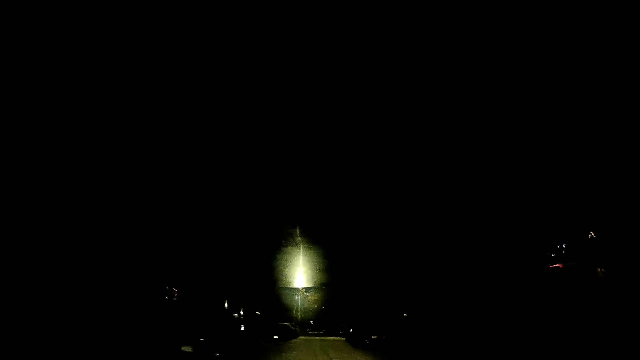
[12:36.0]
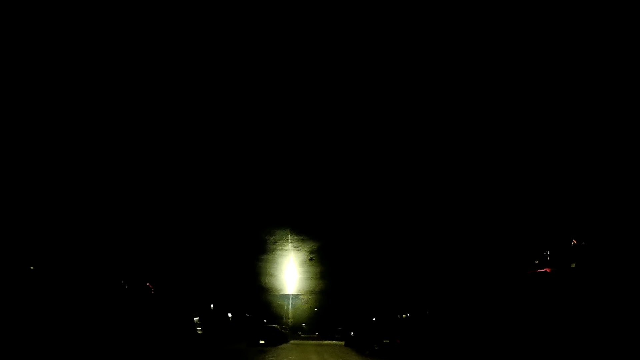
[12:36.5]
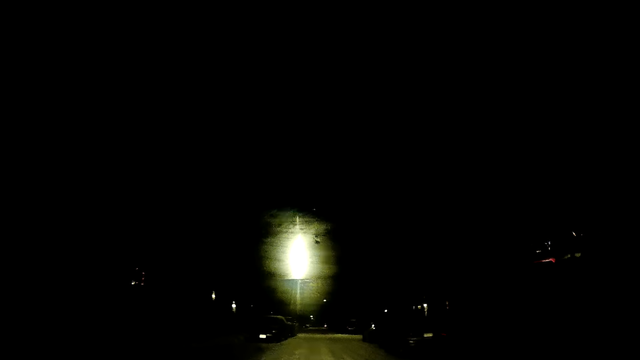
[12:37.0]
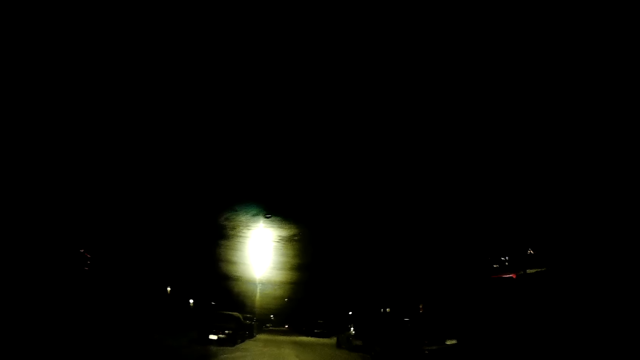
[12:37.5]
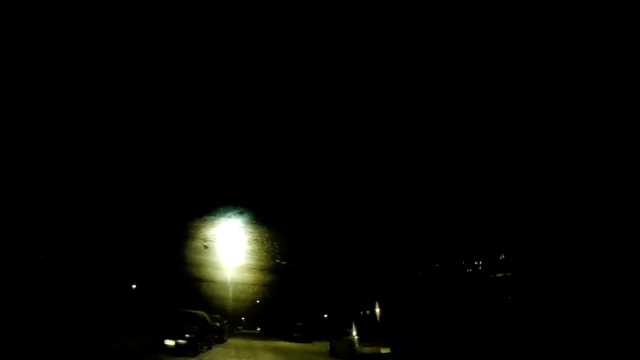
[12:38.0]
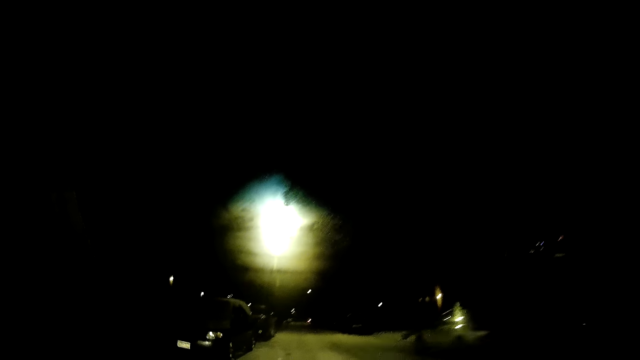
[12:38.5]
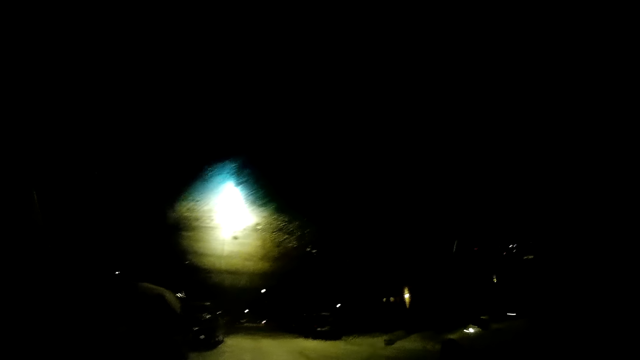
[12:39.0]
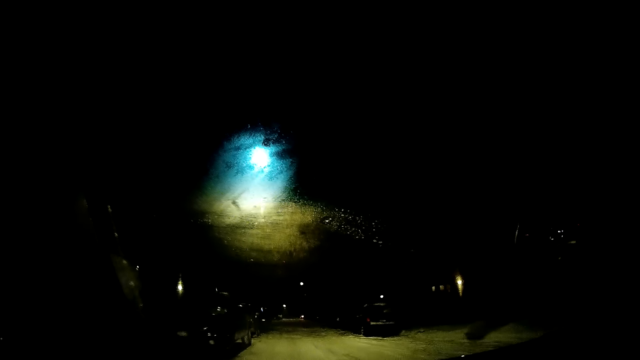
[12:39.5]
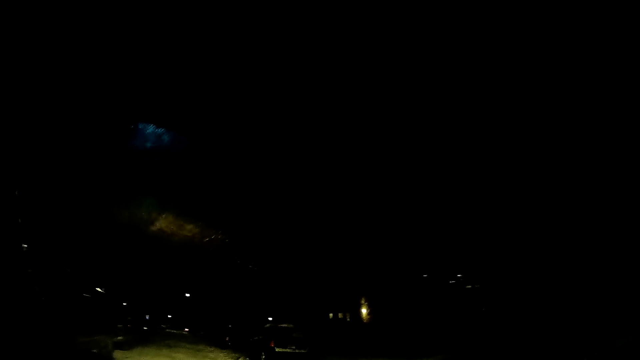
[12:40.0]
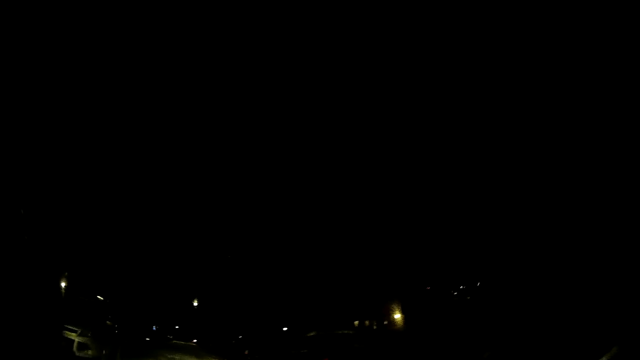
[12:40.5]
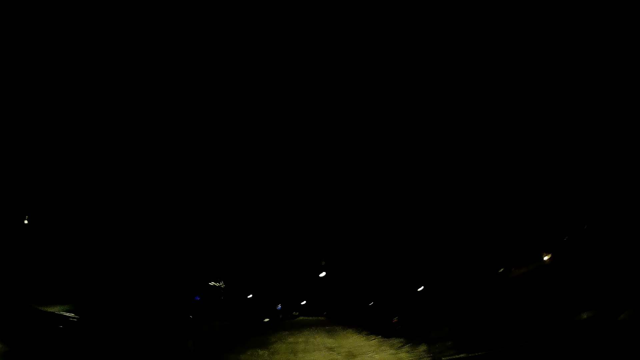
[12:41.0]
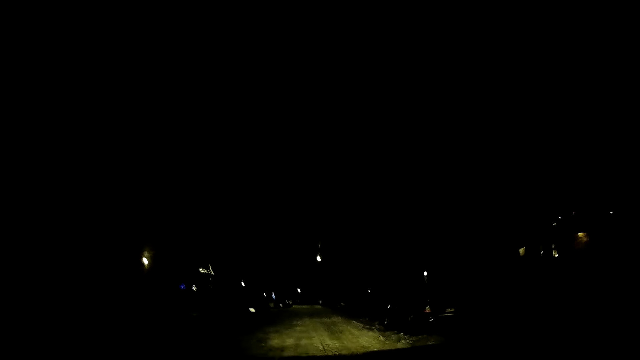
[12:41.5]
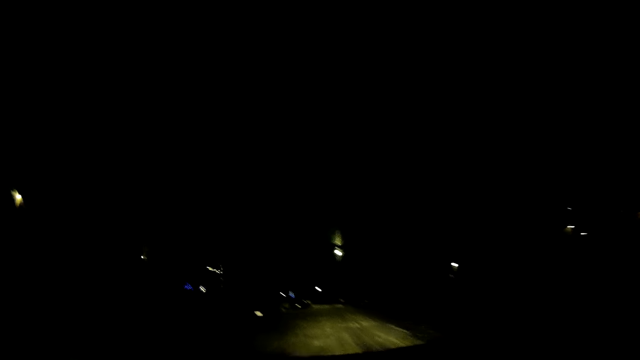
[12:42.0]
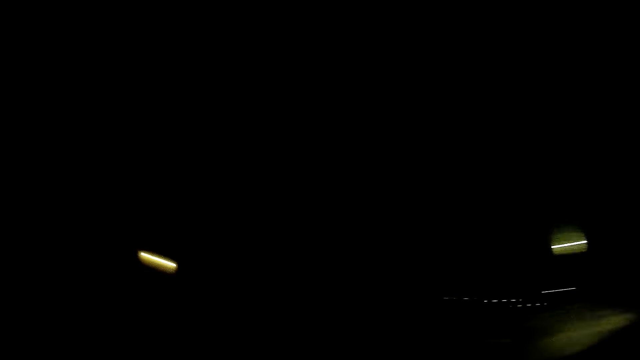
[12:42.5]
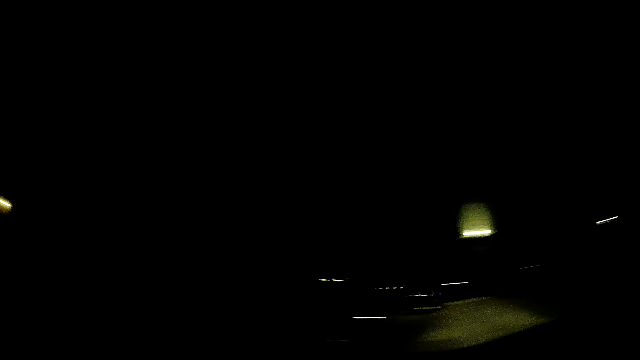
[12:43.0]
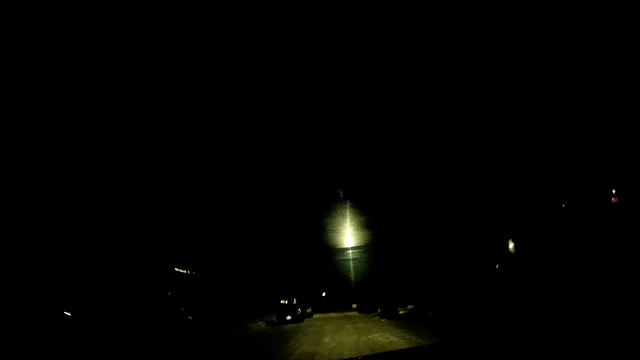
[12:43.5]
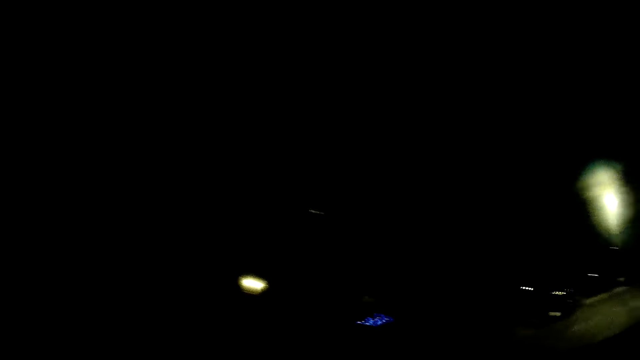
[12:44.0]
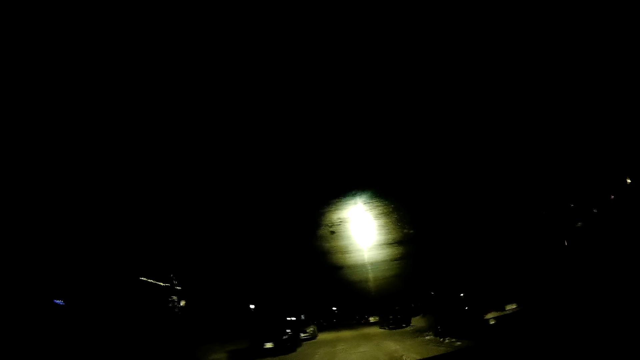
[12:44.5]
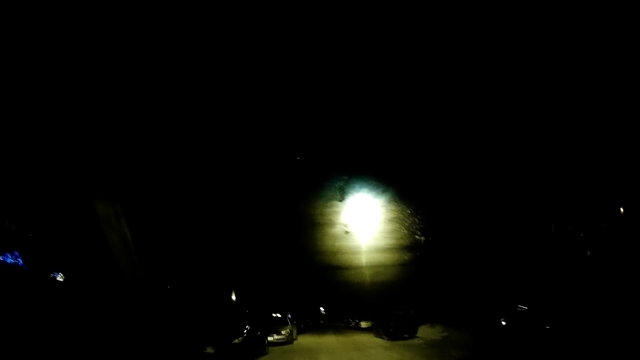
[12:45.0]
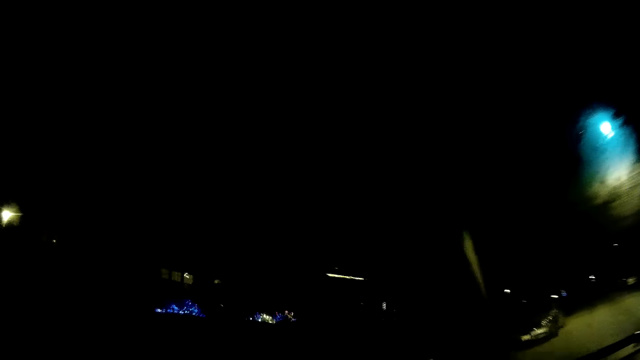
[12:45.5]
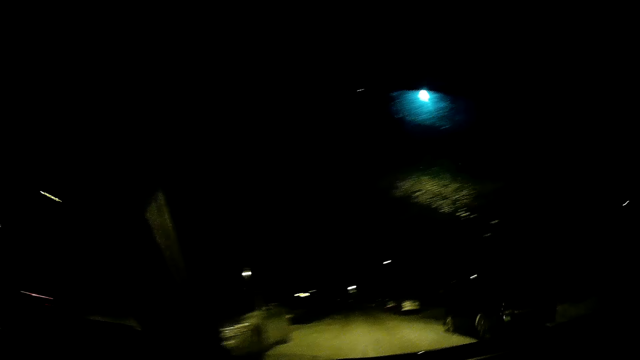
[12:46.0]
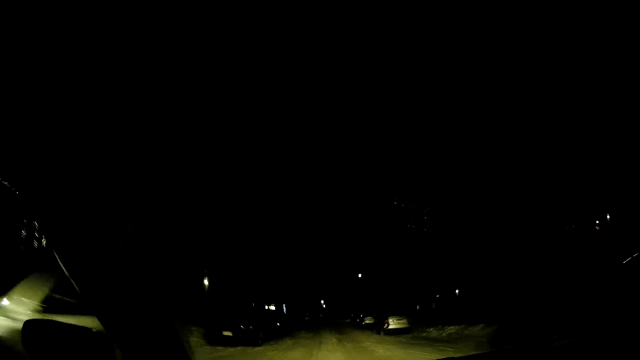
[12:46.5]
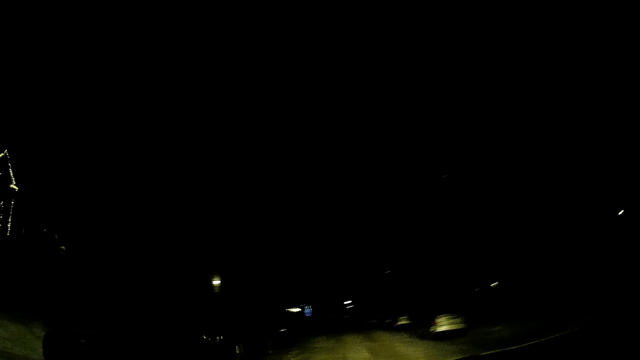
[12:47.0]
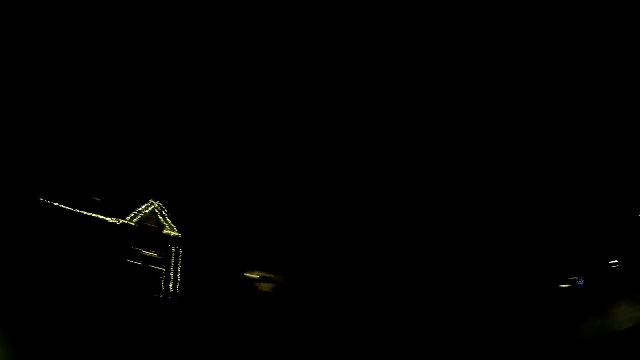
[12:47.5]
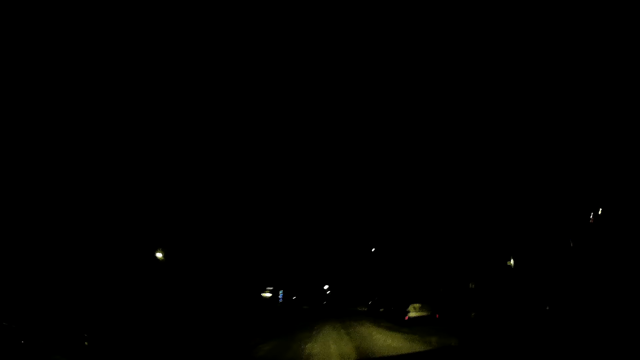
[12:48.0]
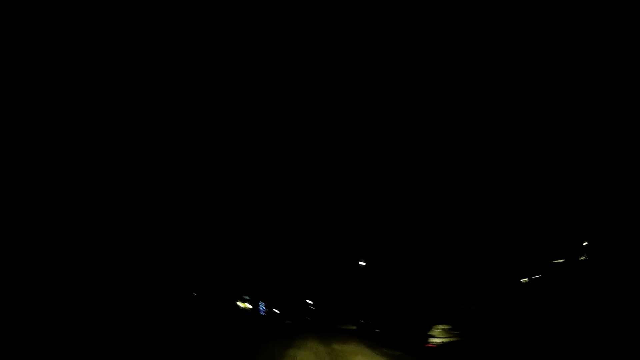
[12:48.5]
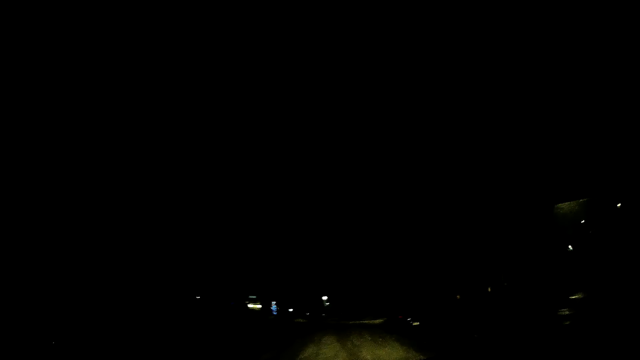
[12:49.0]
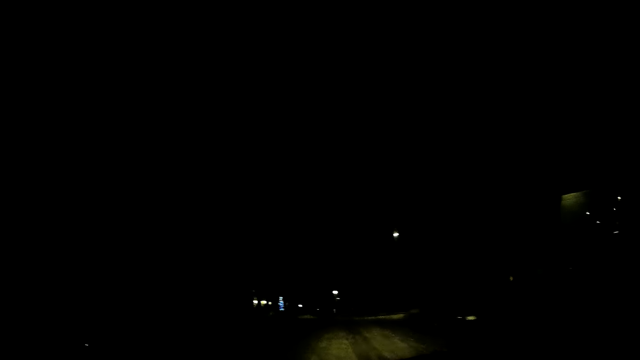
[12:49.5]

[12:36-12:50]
The camera wearer drives the car on the road. They look around. They look around again. They drive the car on the road. They look around. They drive the car on the road. They look around.

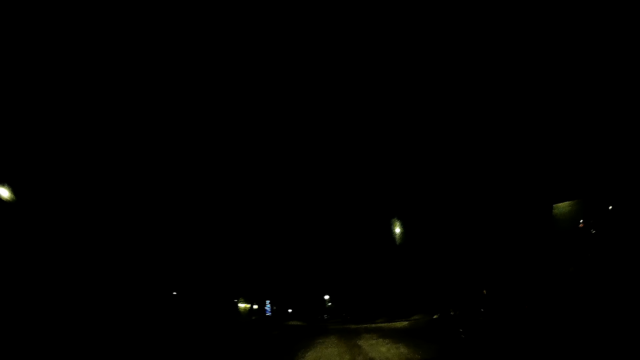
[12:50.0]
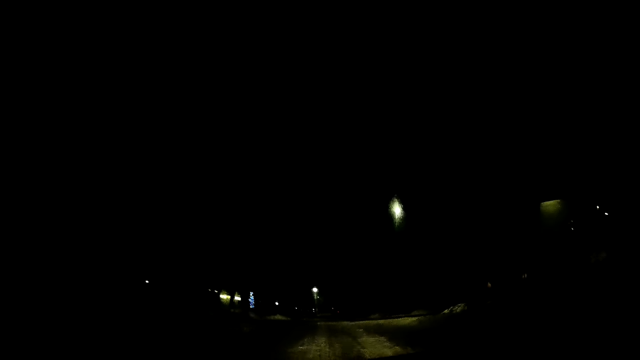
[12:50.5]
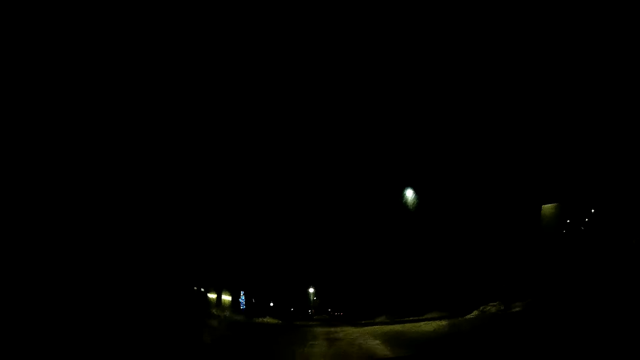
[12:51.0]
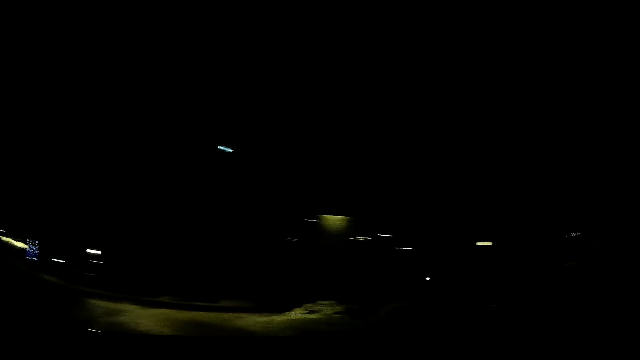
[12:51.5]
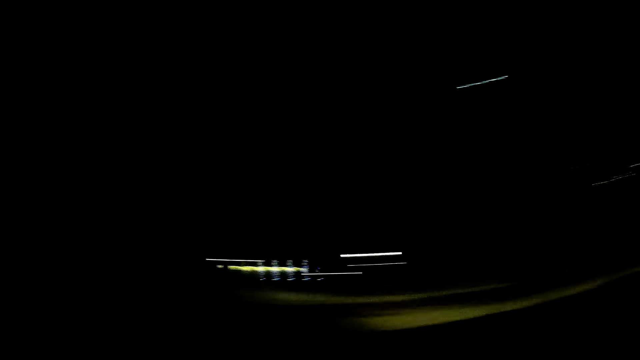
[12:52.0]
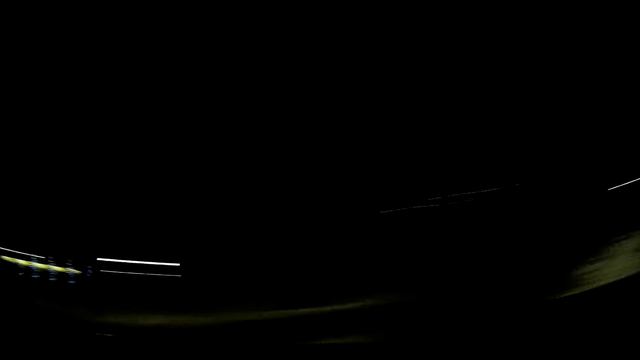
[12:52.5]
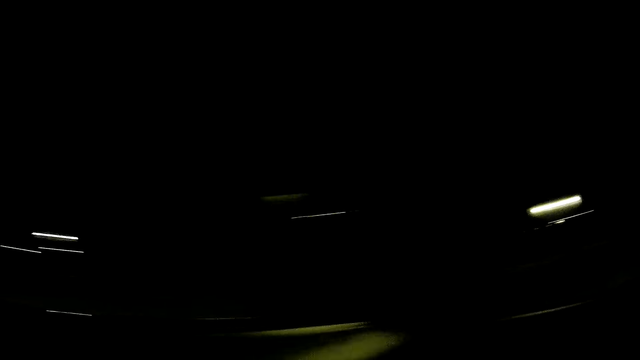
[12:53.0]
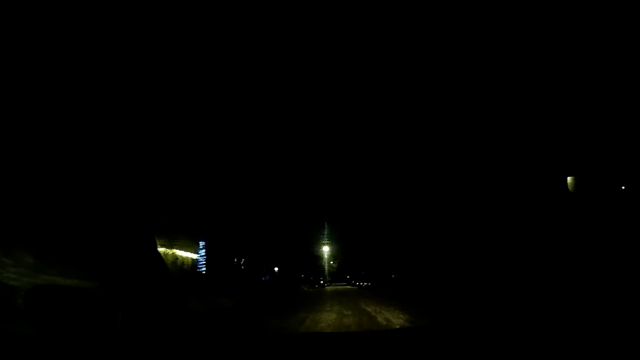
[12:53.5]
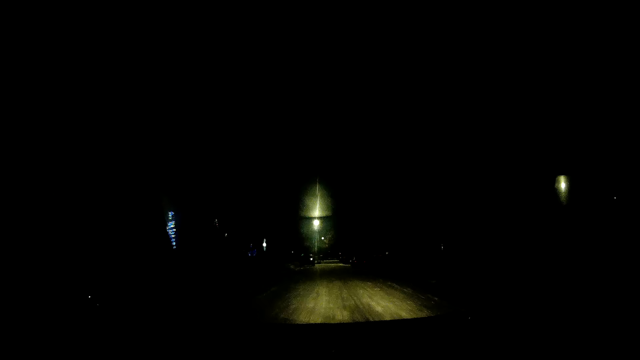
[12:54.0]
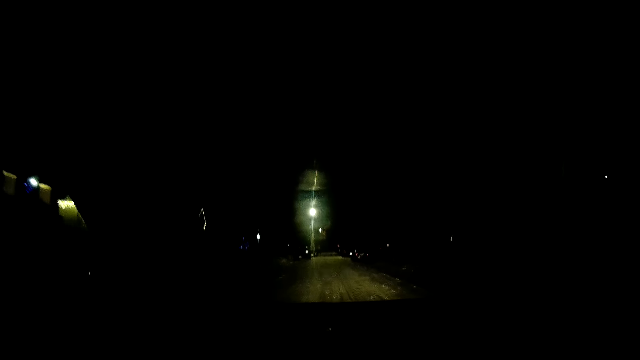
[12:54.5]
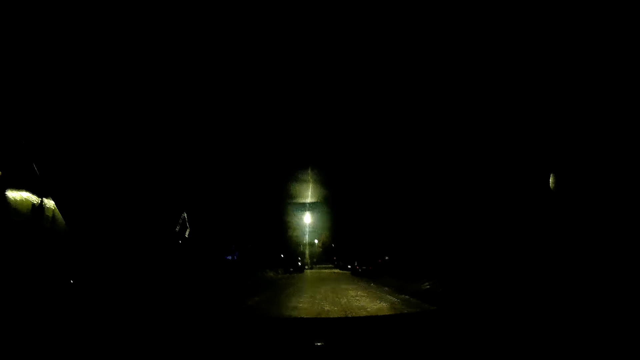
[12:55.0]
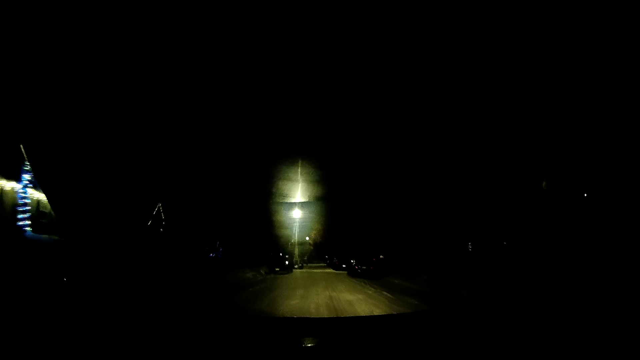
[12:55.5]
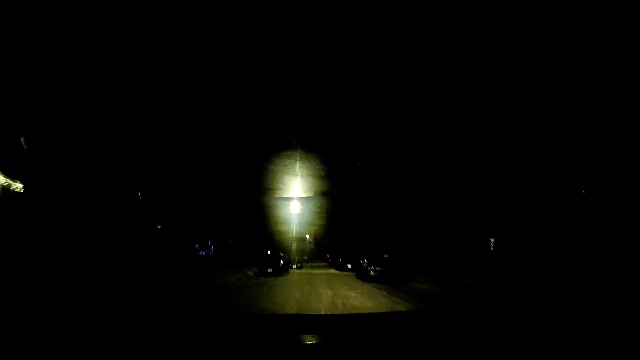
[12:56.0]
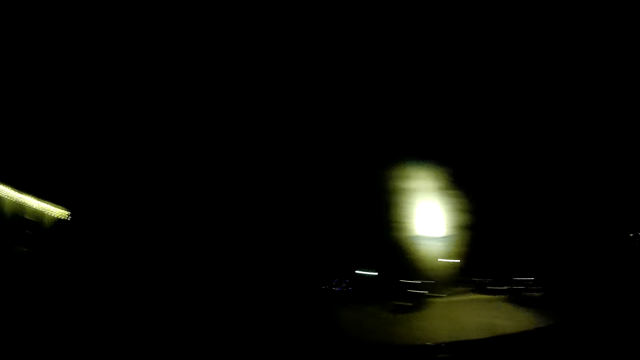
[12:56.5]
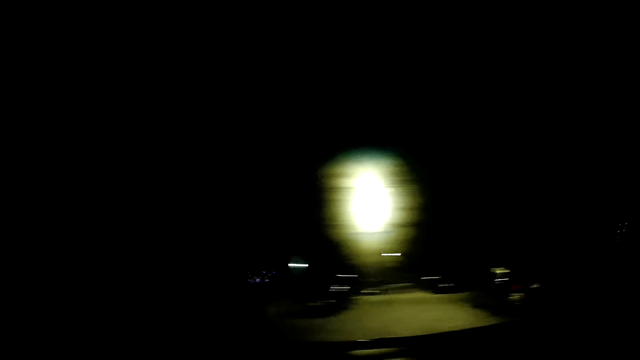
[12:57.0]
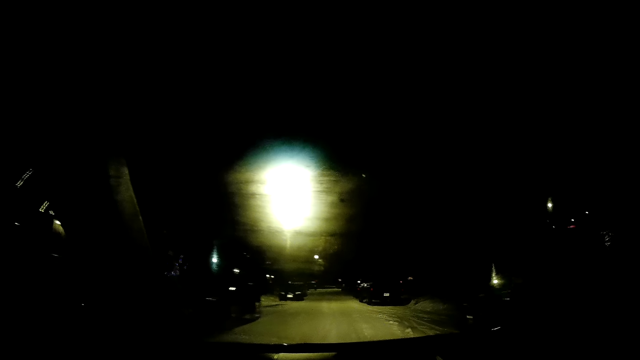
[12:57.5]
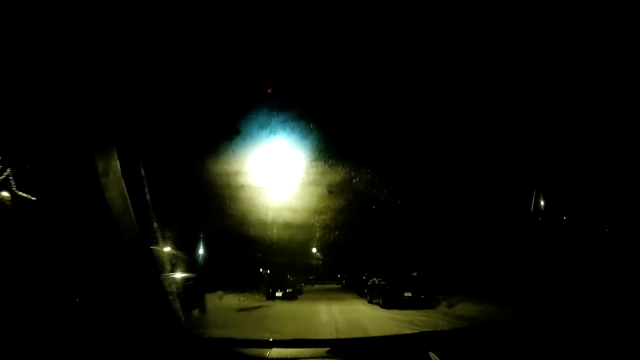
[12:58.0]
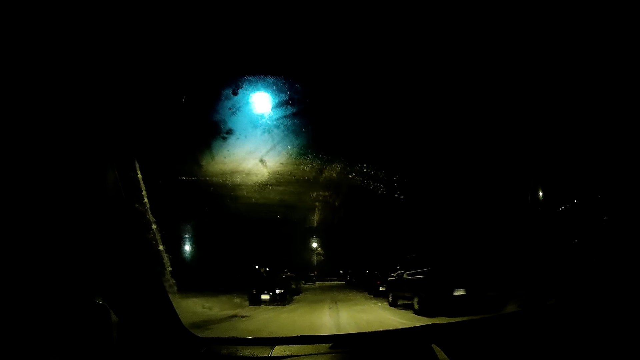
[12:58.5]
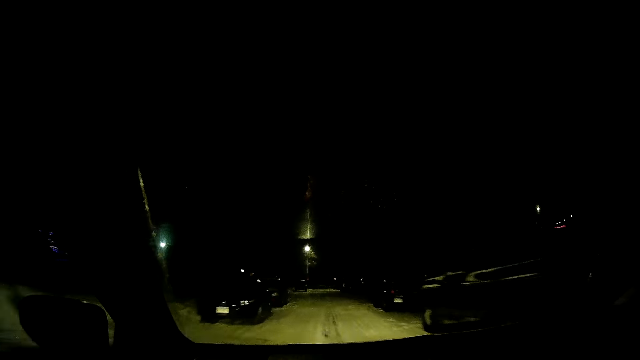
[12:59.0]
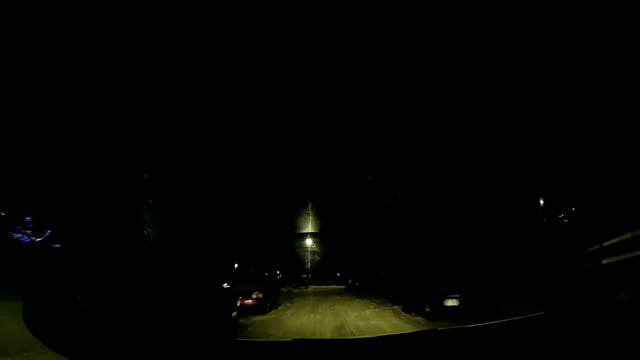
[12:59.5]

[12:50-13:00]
The camera wearer drives the car on the road. They look around. They look around again. They drive the car on the road. They look around. They drive the car on the road.
